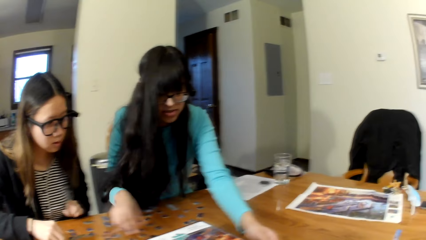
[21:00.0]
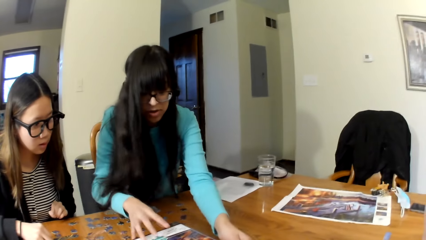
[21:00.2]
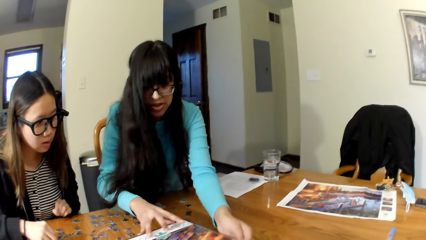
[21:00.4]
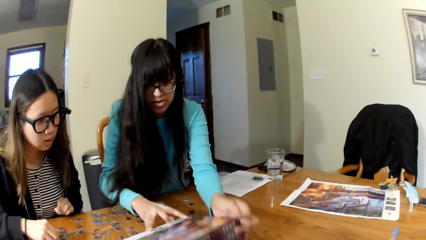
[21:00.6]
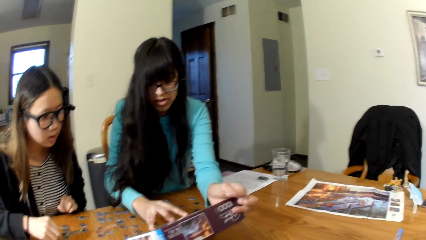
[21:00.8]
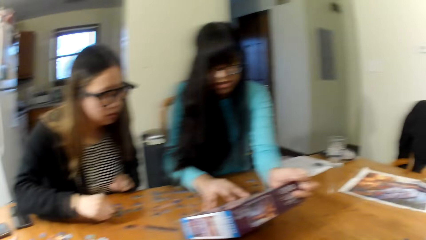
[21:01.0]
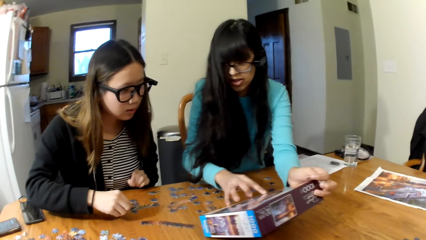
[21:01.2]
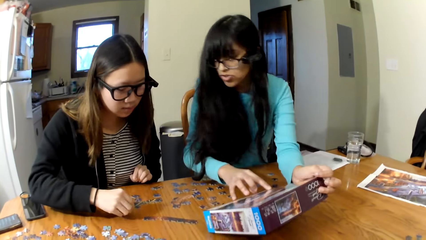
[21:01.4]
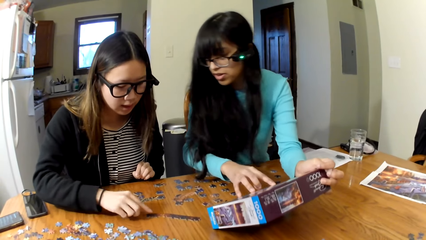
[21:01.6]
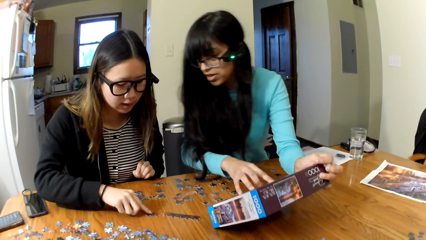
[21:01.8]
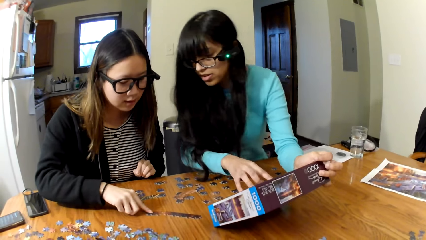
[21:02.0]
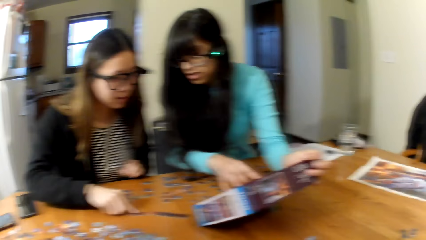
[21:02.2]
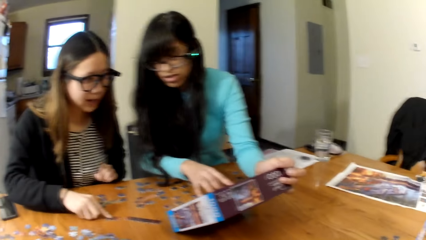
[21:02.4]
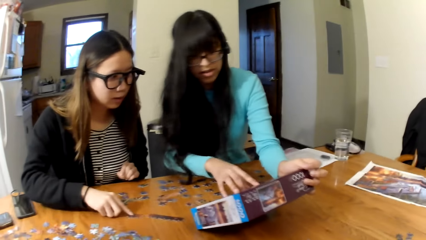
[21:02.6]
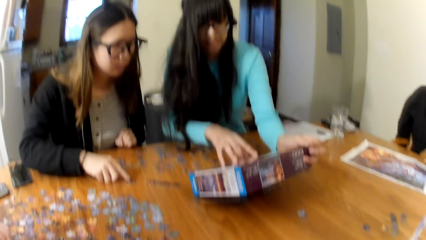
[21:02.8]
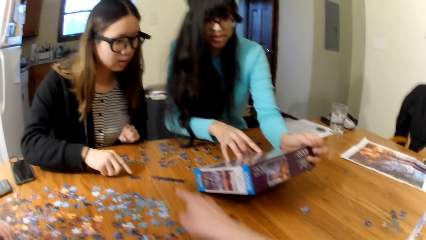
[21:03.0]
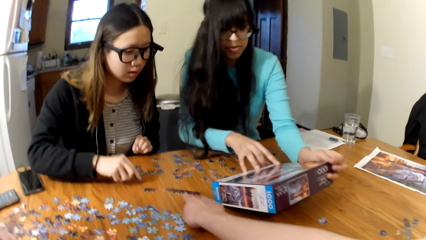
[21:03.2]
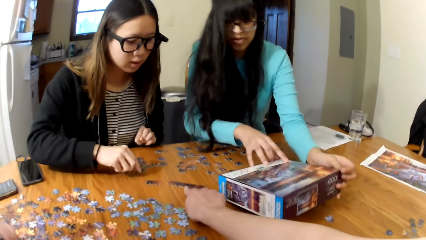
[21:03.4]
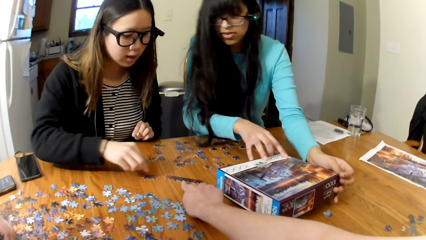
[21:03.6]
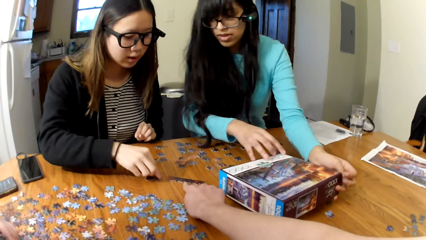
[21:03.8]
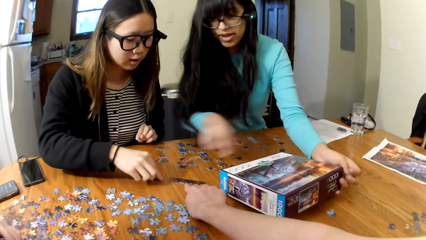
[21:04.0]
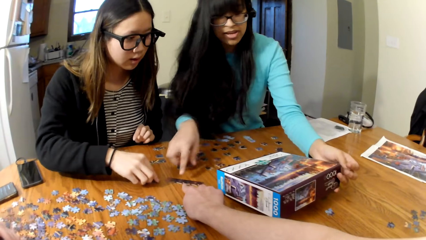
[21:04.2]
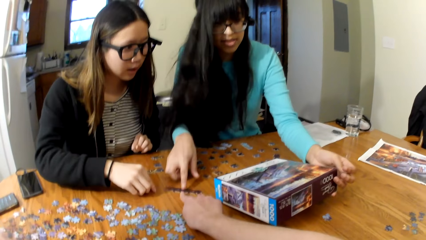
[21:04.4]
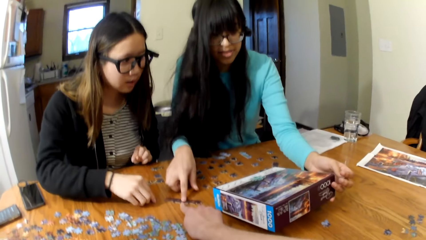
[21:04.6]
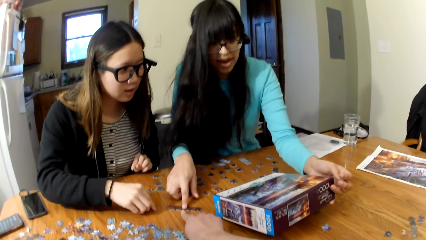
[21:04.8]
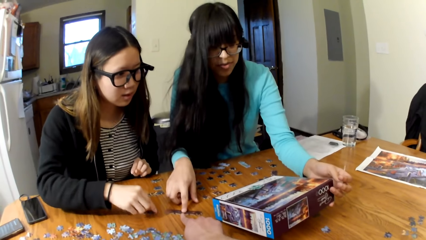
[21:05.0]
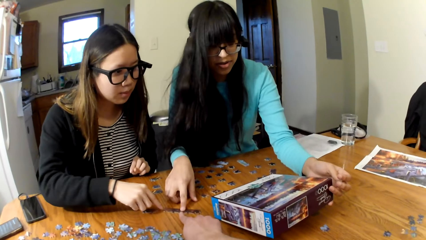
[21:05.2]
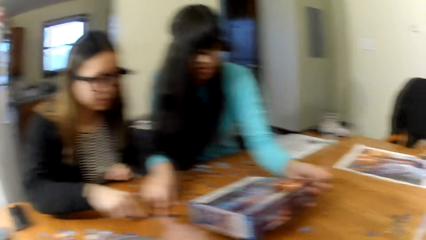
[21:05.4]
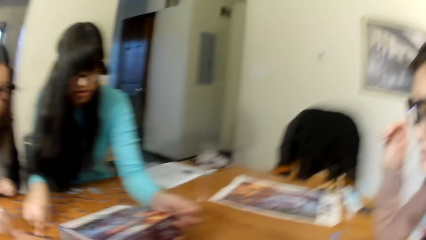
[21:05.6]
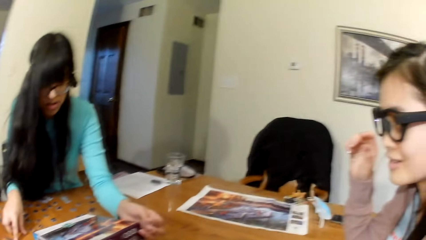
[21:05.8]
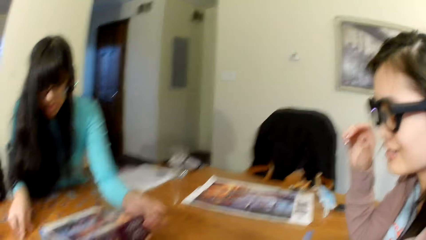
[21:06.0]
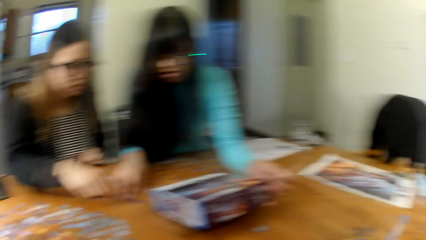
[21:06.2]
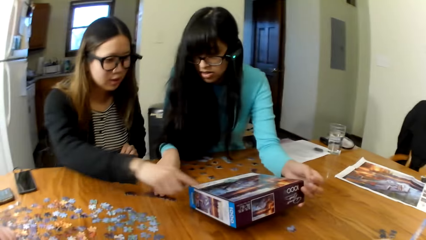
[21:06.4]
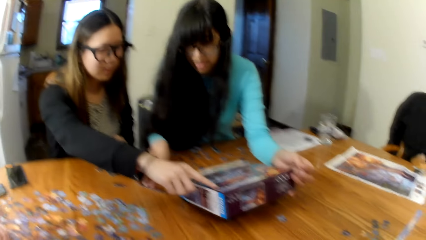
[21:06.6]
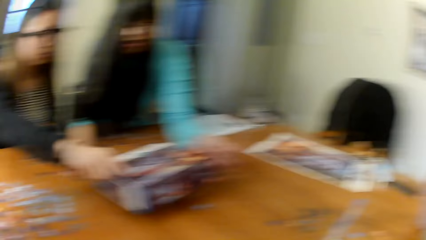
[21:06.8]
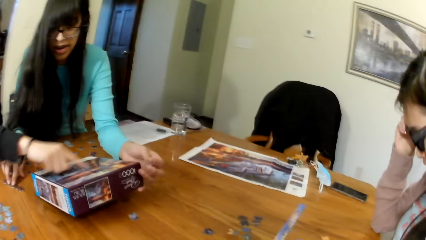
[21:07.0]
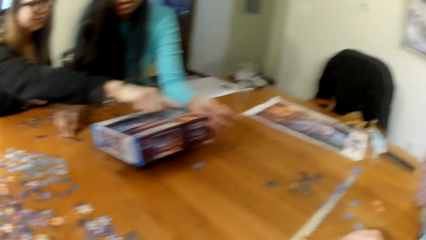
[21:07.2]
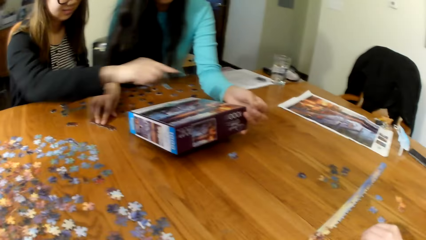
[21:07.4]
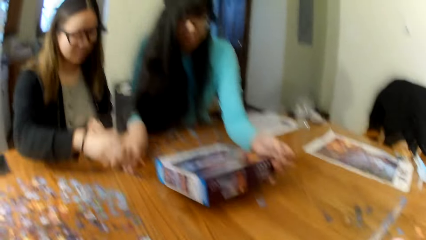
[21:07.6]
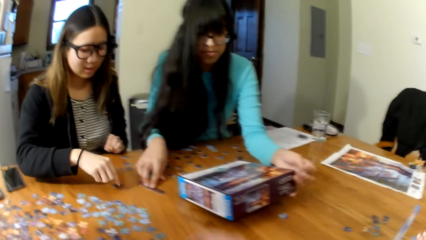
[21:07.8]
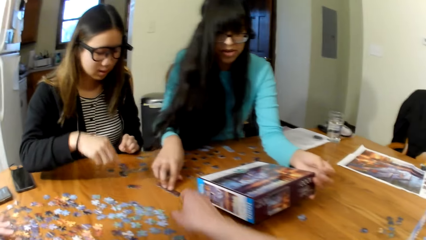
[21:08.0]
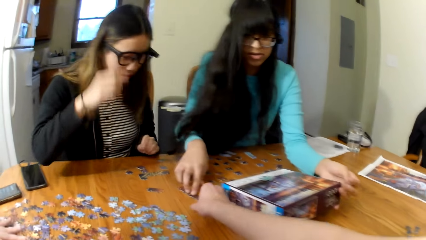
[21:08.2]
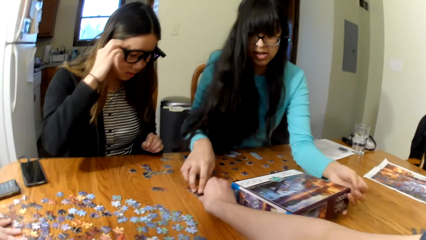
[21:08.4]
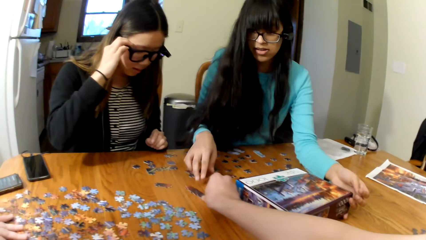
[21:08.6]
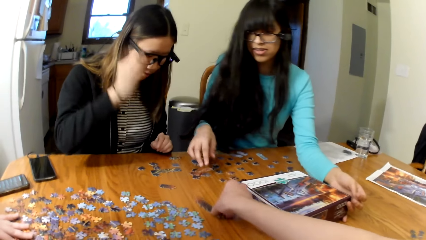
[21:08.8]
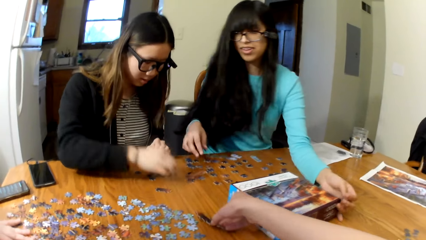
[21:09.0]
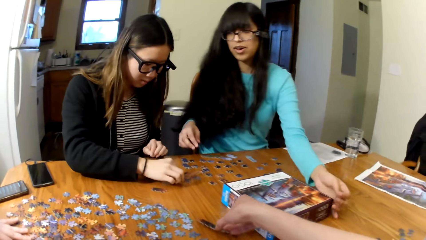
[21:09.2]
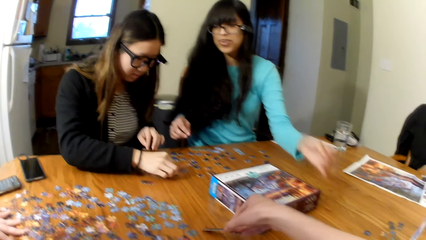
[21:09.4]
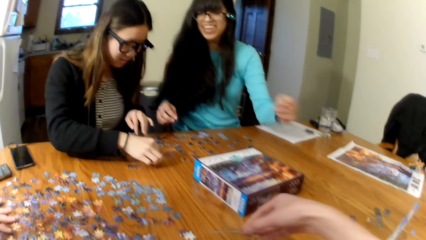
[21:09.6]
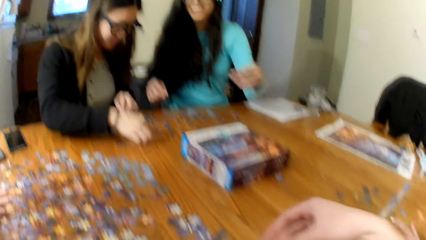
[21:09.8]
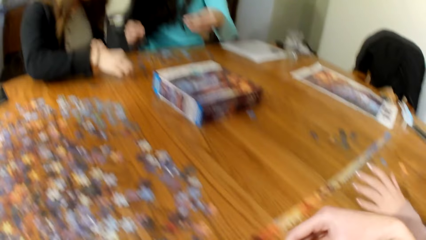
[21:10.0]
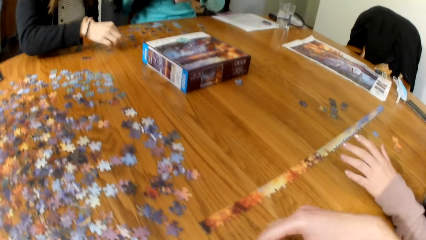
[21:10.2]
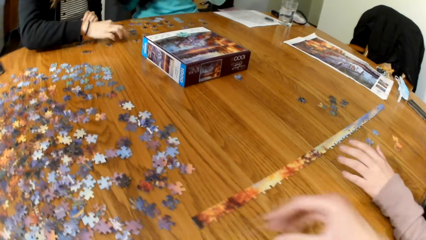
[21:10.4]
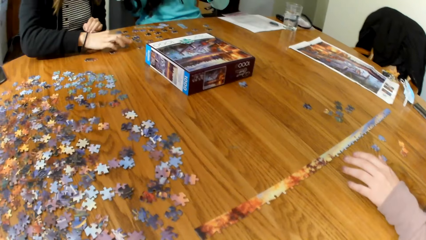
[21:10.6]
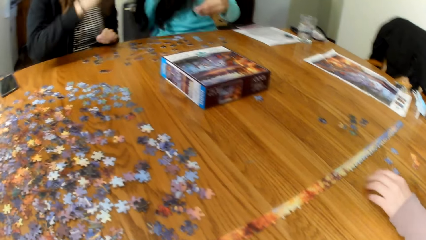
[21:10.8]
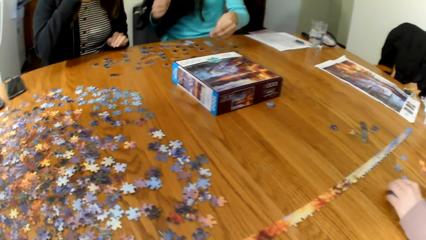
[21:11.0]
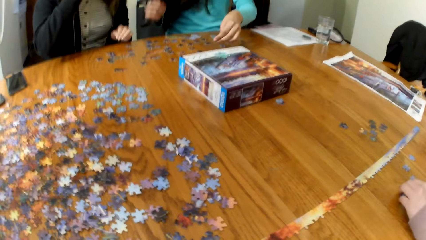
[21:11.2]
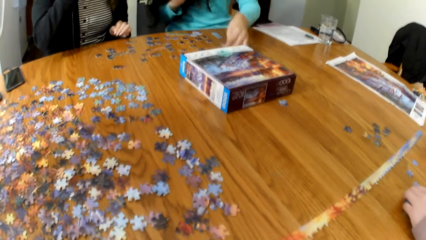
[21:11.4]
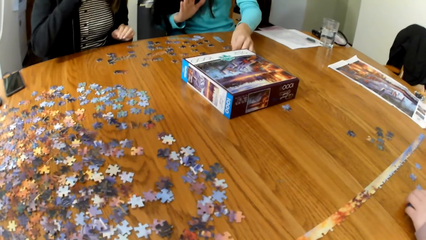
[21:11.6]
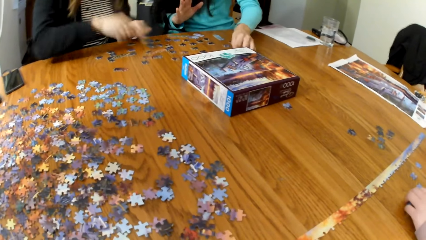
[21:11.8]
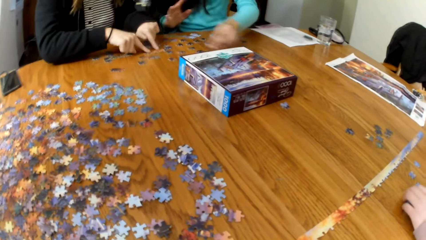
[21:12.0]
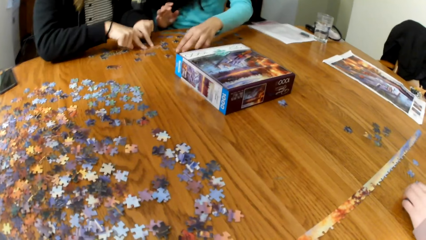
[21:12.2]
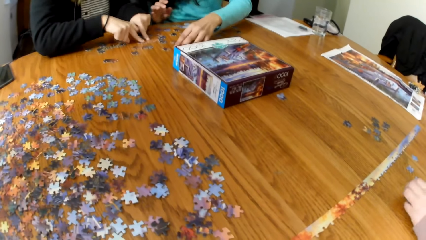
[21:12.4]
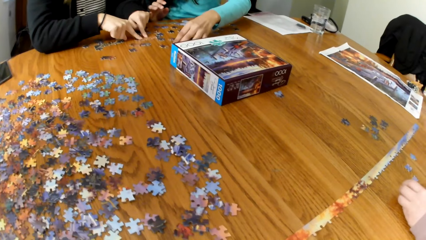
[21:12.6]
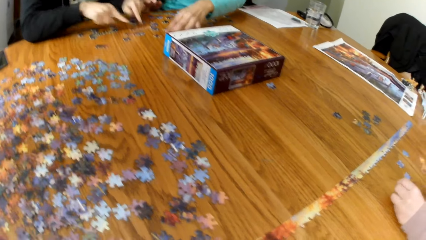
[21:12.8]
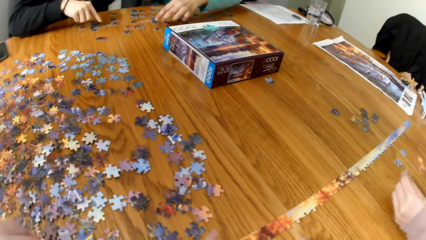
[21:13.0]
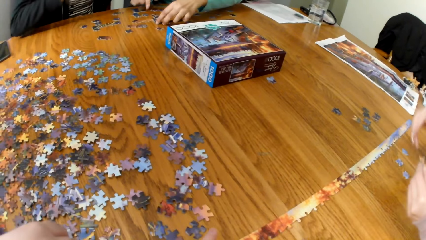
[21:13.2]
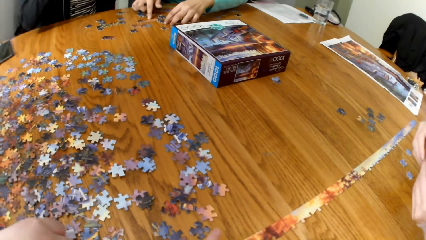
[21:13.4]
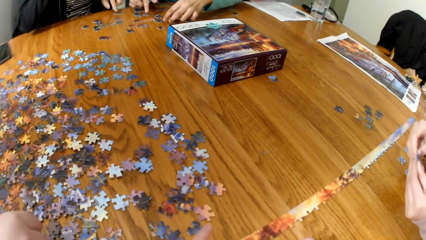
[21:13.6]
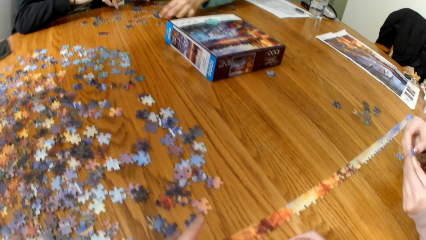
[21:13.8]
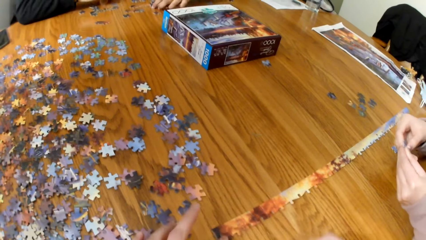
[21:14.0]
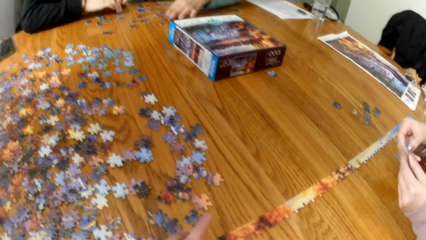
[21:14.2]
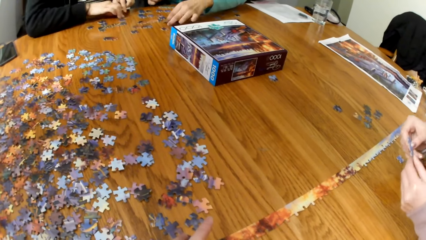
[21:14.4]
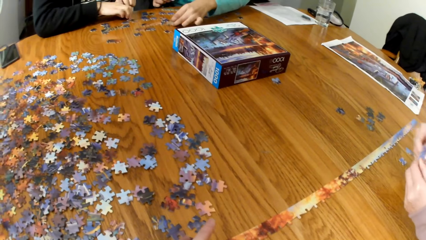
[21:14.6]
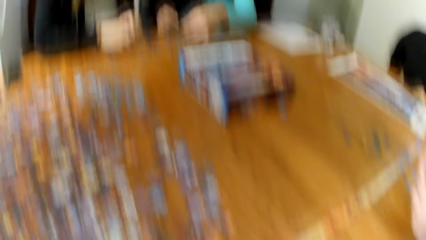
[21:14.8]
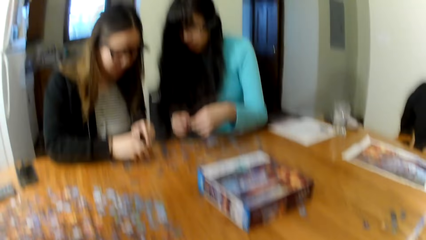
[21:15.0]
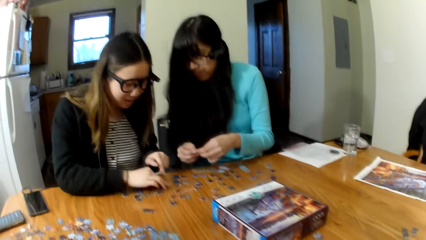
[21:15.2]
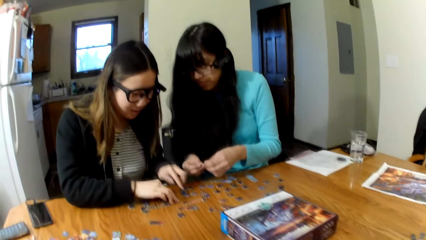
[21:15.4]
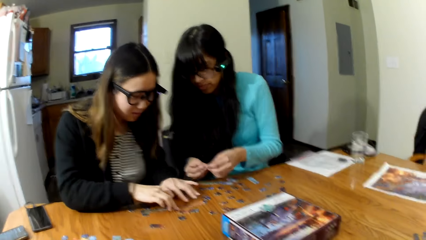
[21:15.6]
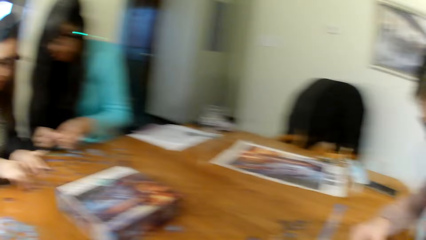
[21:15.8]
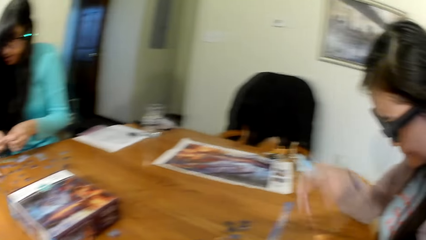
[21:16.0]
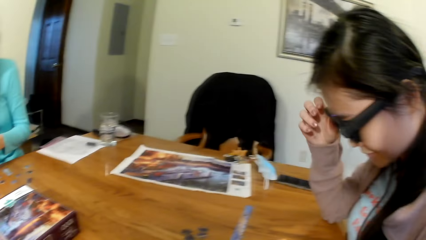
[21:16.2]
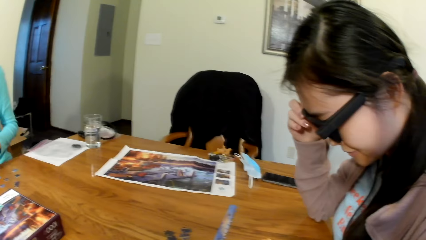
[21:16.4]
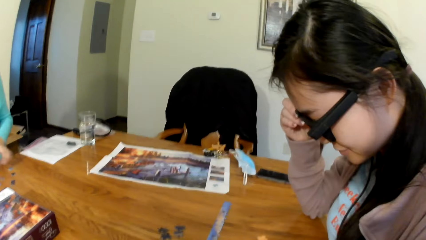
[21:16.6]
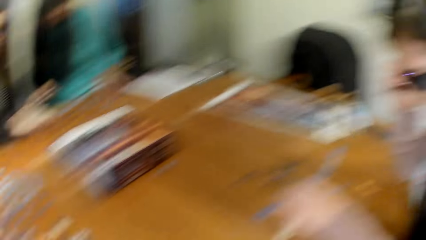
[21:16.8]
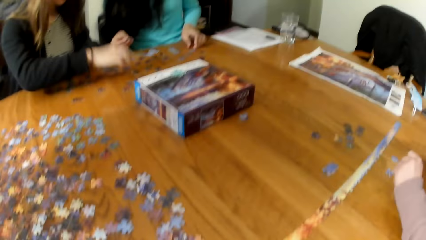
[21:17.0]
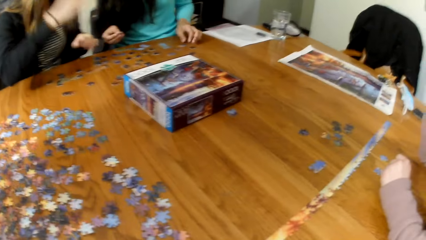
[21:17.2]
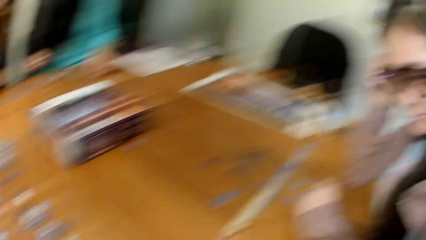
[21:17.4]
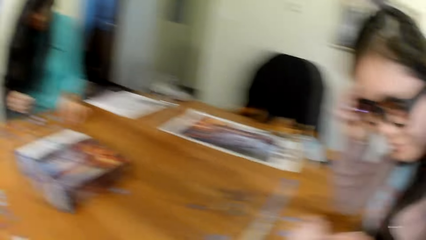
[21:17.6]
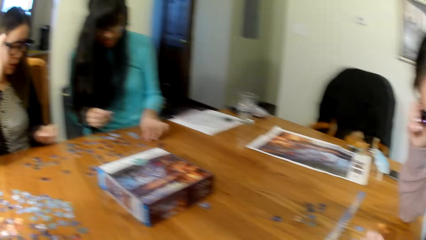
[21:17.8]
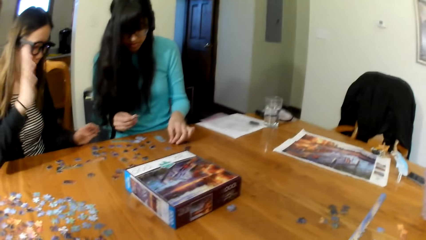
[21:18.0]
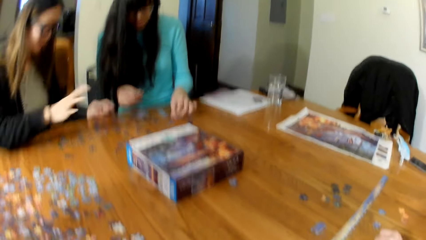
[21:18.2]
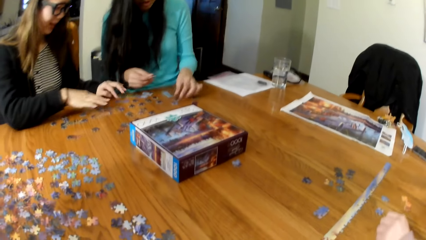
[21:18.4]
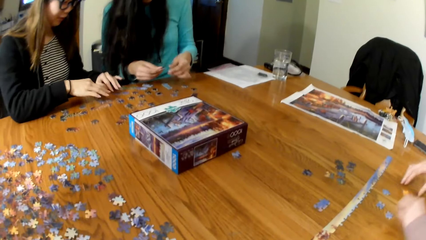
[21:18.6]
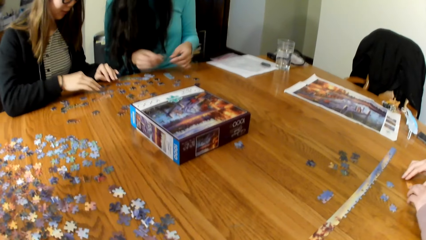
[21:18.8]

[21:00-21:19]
A lady lifts a box. Another lady points on the puzzle cards. A woman looks at the puzzle. The camera wearer points on the puzzle card. The first lady points on the puzzle cards. Another woman puts the puzzle together. The camera wearer picks the puzzle card. They make a puzzle.
